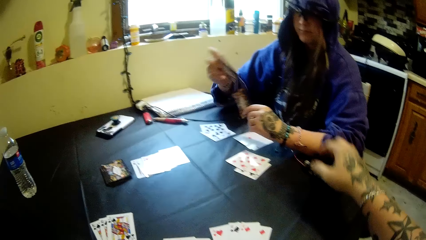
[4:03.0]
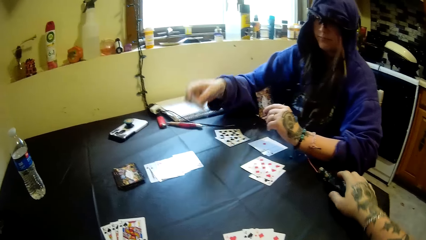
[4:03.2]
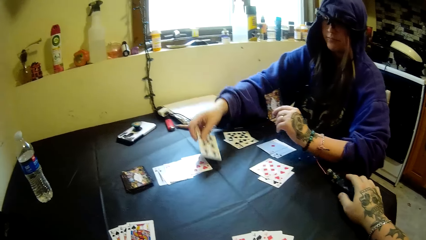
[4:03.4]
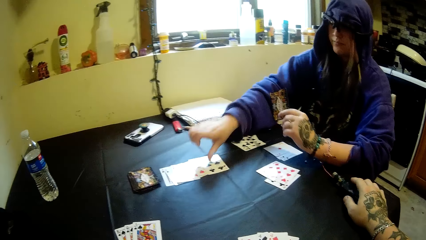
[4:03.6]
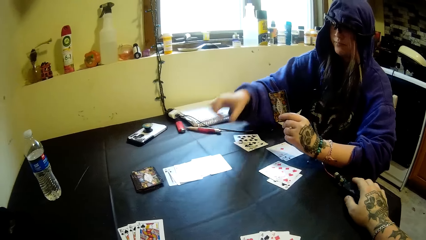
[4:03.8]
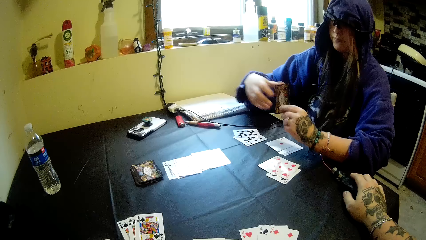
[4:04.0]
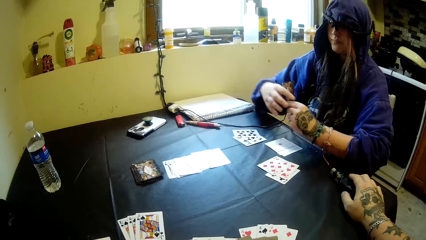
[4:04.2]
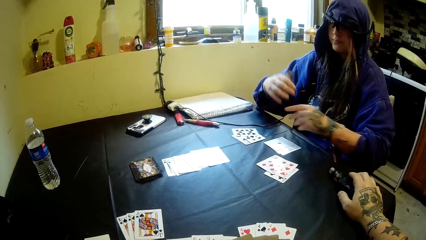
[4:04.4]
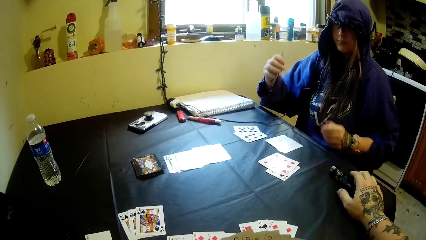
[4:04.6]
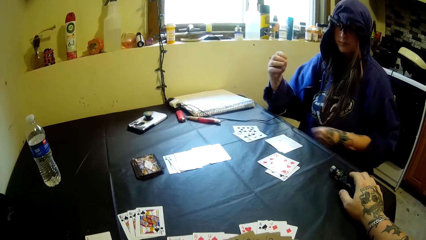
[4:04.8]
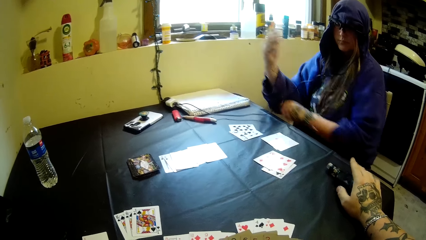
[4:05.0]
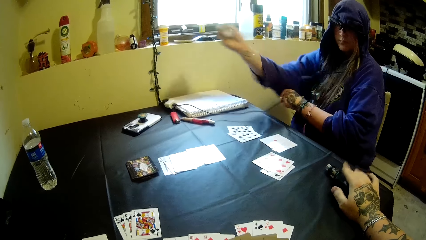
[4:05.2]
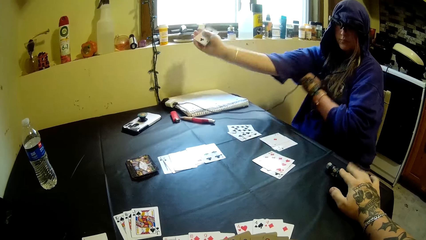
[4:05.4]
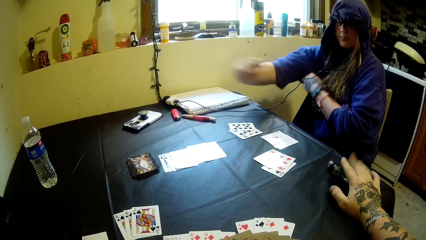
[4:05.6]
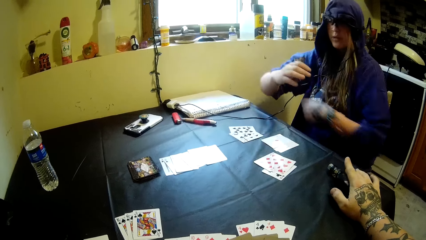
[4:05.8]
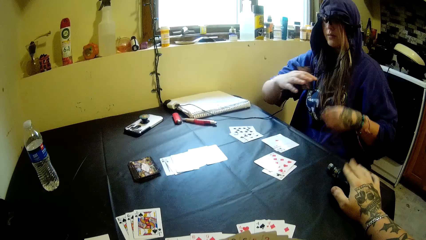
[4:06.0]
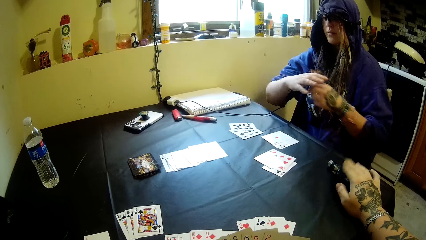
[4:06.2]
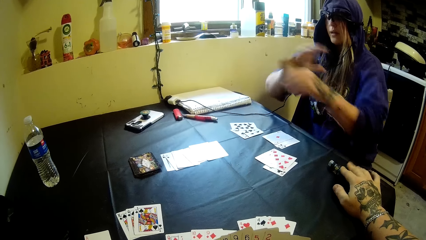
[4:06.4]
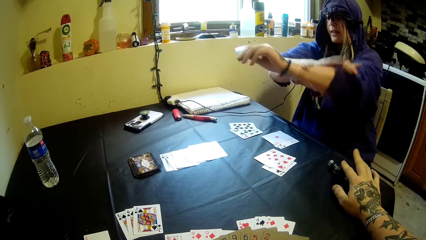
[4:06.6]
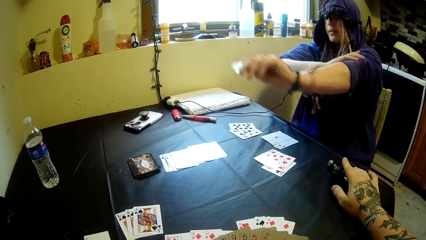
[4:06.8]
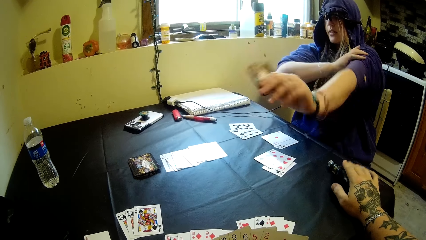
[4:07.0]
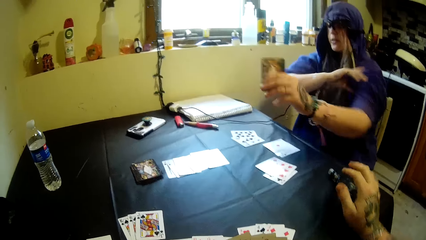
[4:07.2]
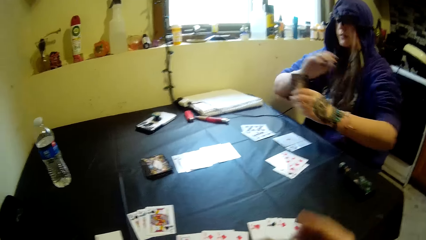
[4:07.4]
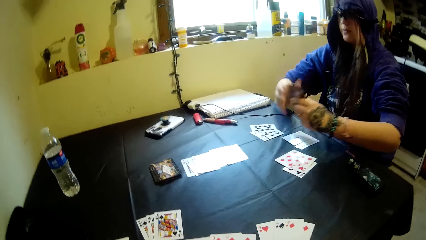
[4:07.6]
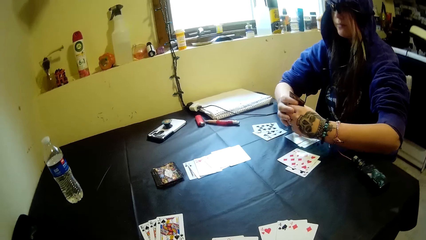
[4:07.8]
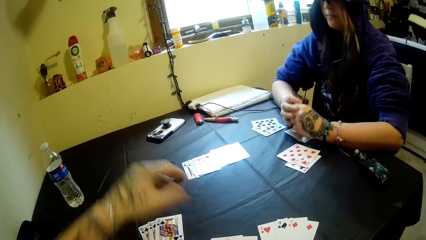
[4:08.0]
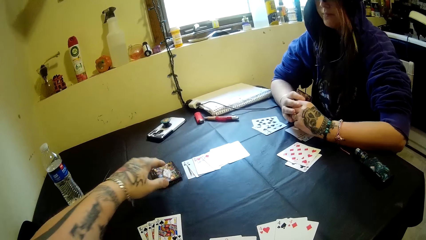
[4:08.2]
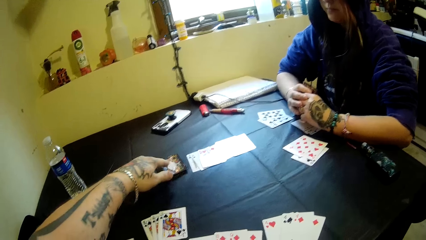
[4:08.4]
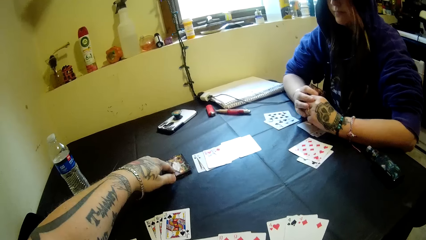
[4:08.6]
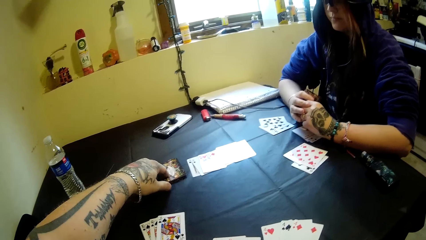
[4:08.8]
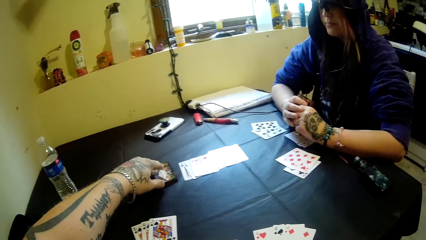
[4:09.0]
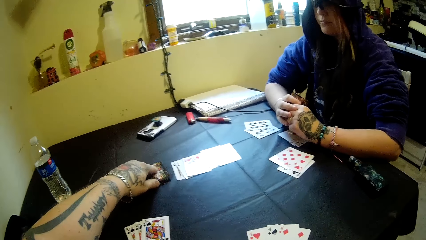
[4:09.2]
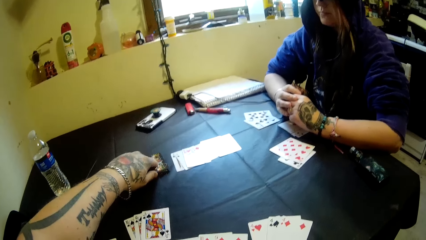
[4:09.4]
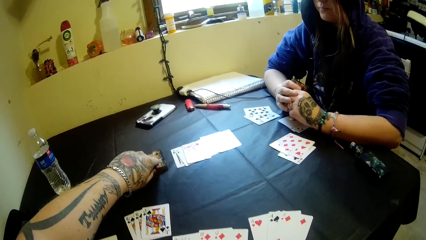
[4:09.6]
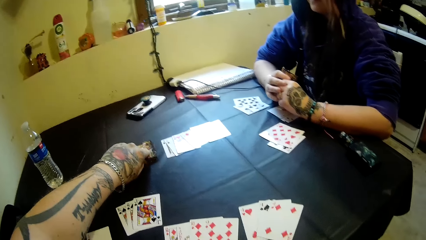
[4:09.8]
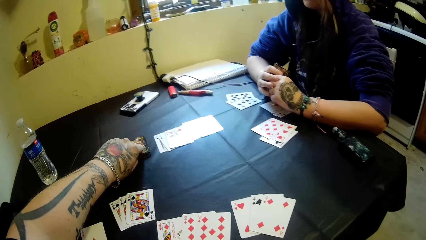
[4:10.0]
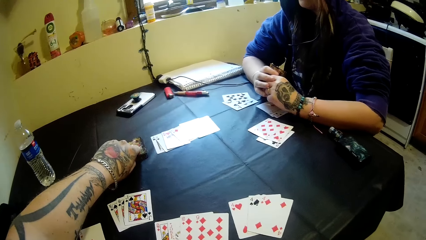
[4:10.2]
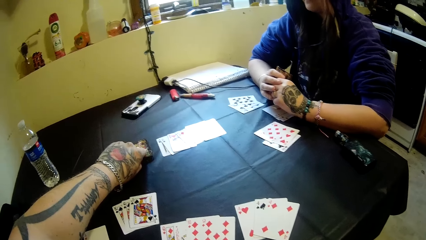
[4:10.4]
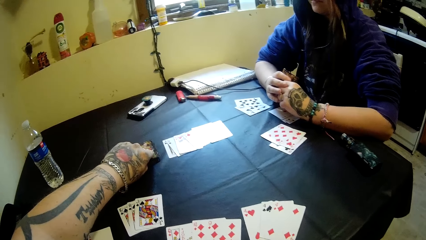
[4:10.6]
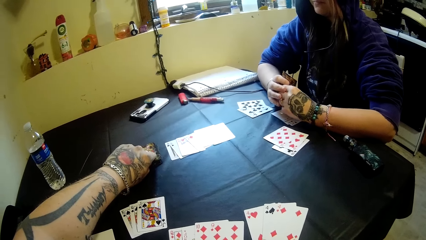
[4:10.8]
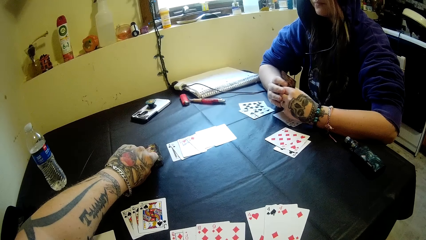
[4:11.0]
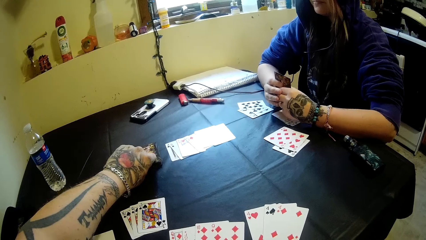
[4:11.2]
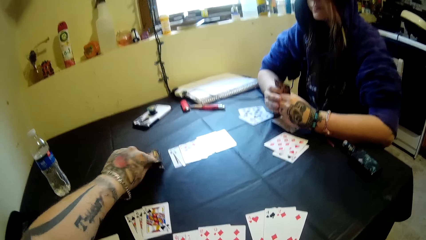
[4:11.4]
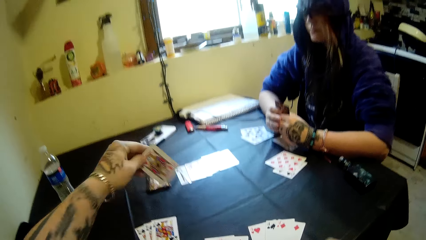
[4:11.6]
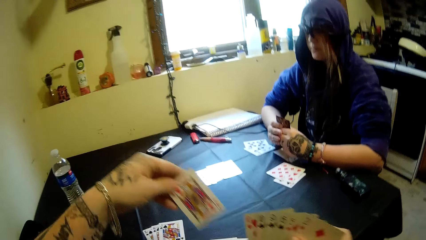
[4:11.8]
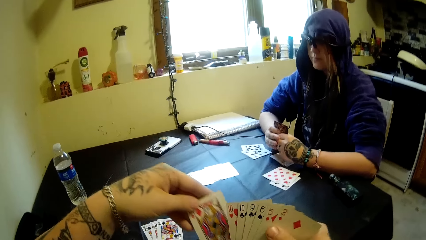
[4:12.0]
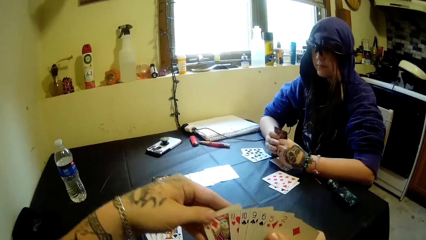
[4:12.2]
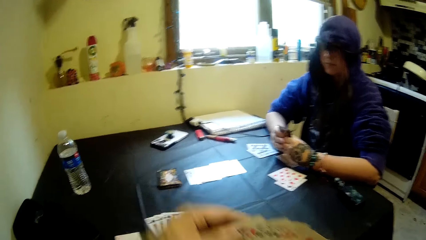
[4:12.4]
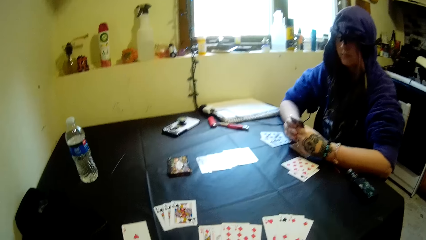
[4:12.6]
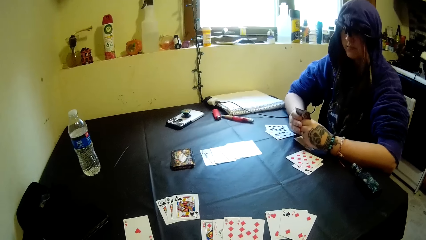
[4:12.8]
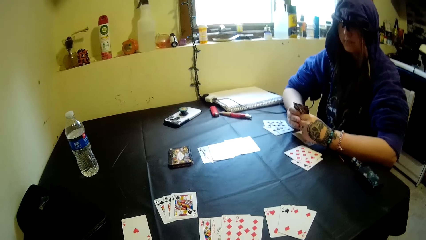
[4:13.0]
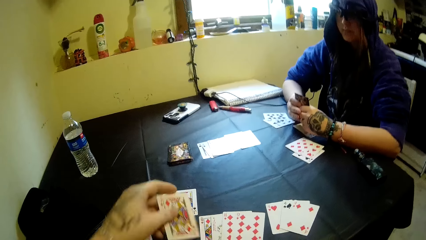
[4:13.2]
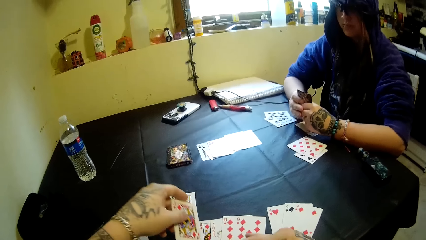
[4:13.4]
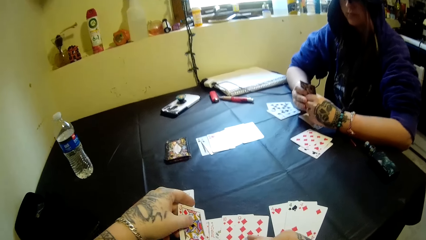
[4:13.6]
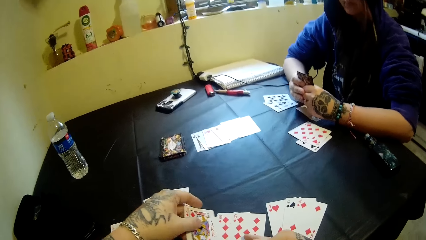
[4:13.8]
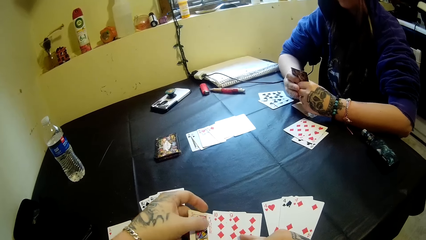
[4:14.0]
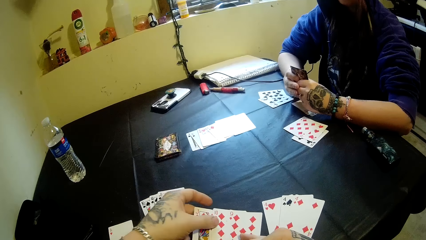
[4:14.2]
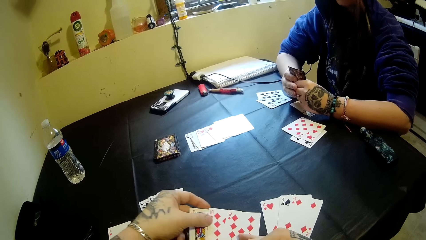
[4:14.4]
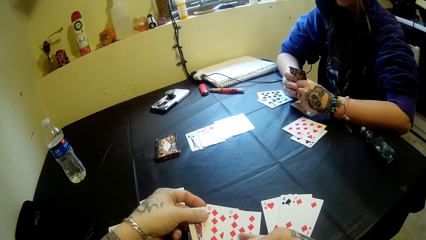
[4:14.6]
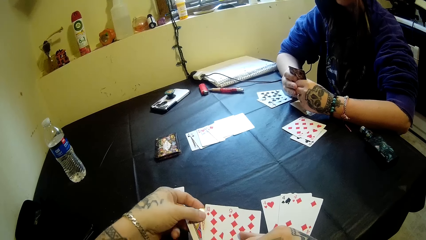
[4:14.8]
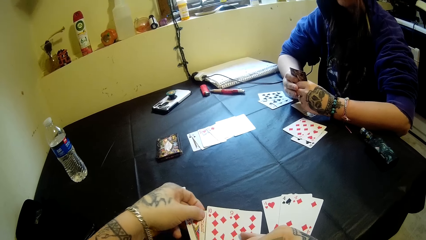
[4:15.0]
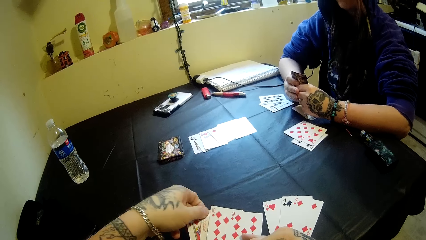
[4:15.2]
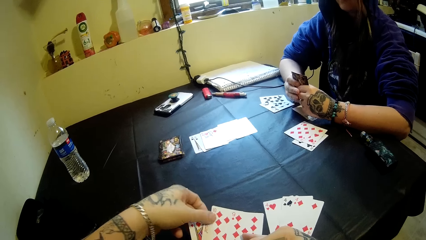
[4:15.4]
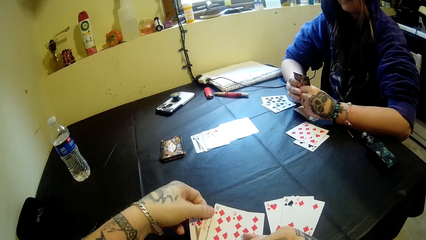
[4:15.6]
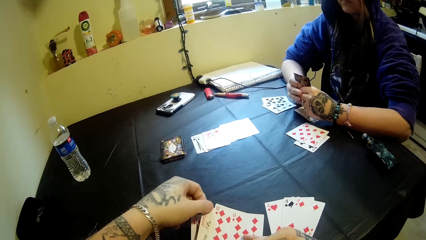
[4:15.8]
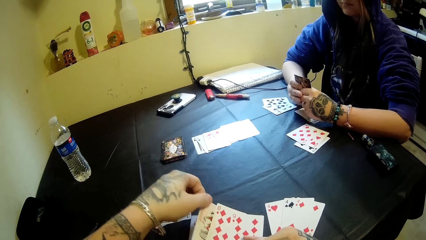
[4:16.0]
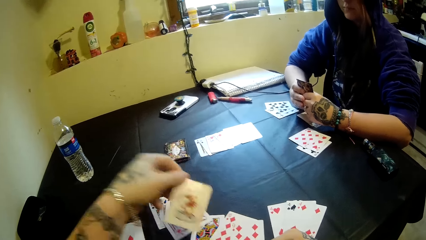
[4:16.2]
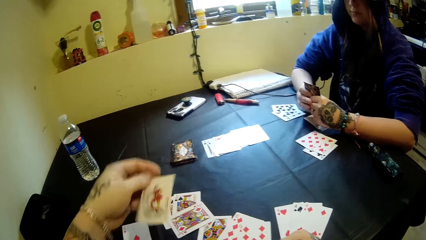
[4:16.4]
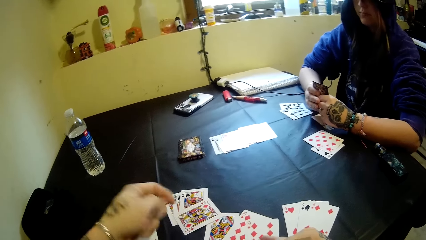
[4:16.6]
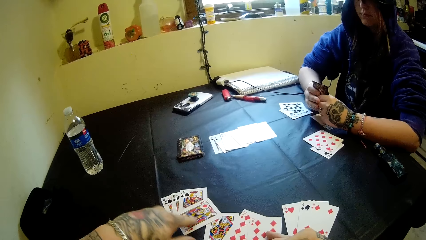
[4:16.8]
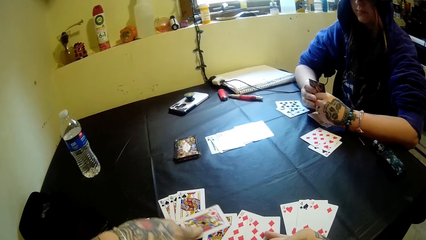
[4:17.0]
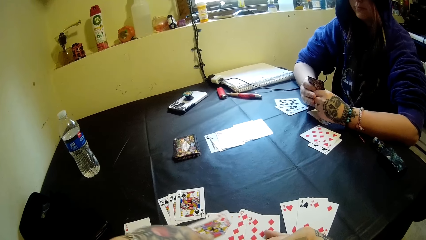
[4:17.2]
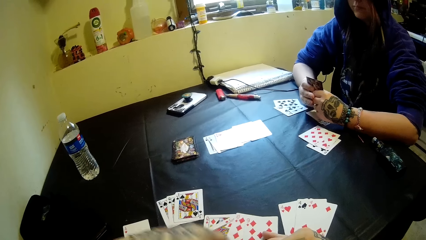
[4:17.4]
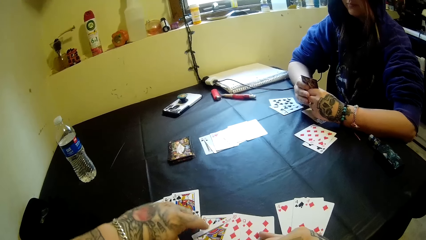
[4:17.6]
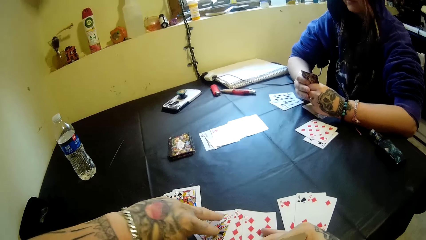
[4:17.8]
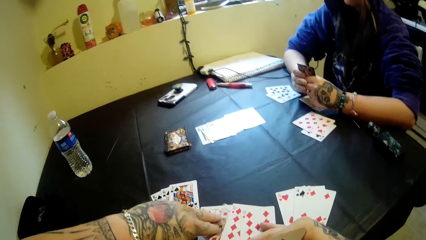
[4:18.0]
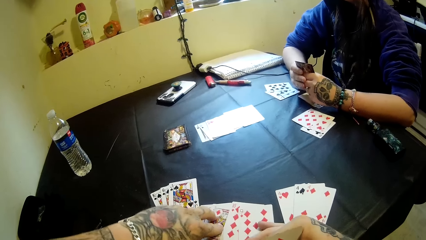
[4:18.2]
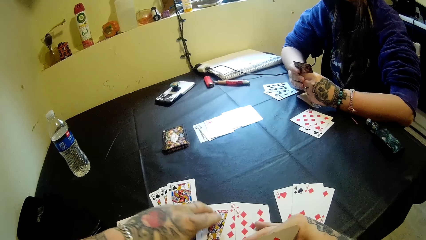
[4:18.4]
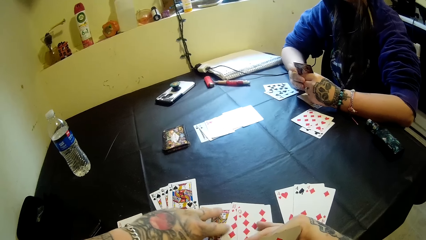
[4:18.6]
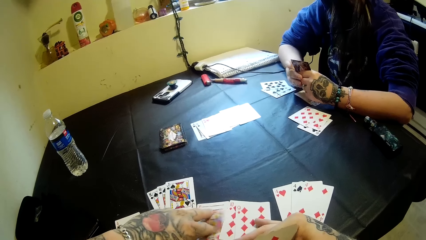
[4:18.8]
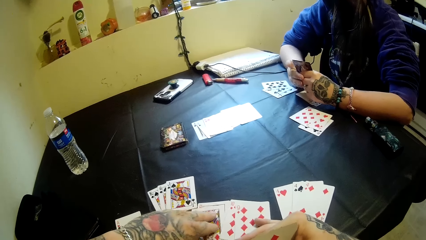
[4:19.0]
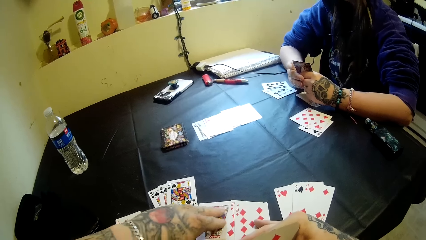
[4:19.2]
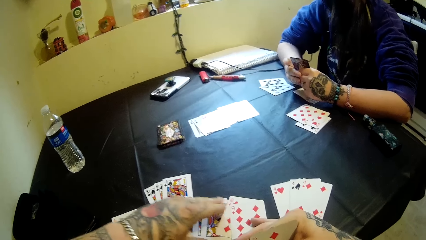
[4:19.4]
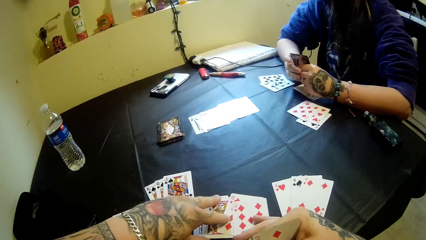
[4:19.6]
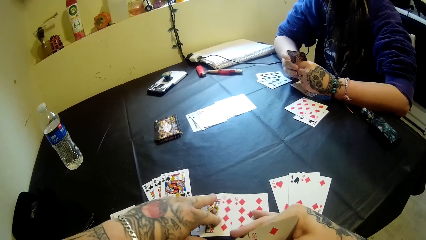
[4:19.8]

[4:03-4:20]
The camera wearer puts a hand on the cigar. A person puts a card on the table. The person pulls the sleeves up. The camera wearer takes a card from the table. They put the card on the table. They arrange the cards on the table.
